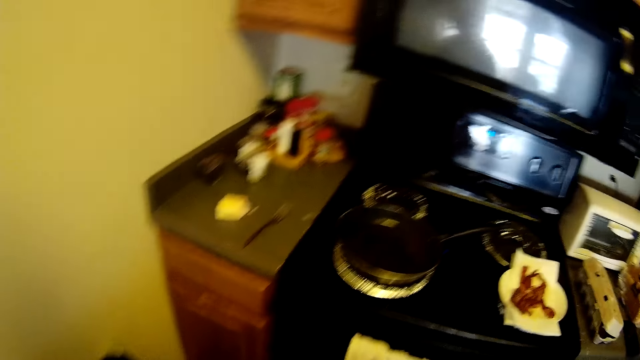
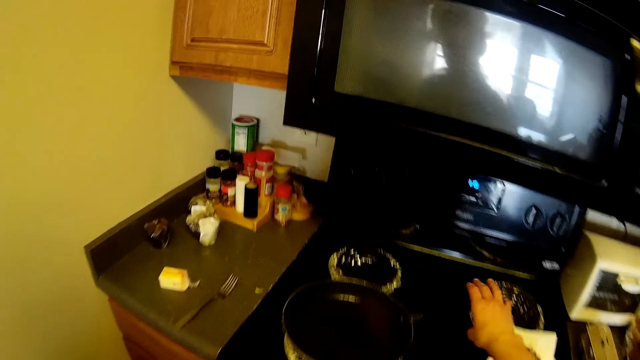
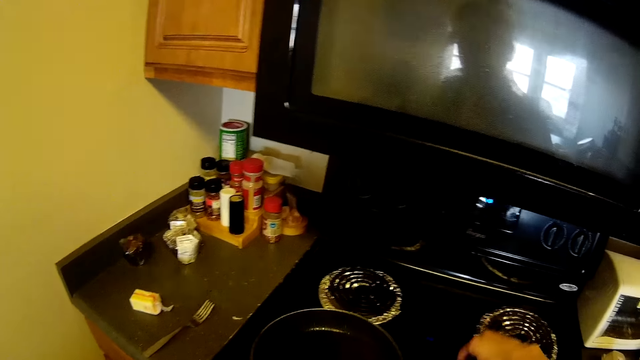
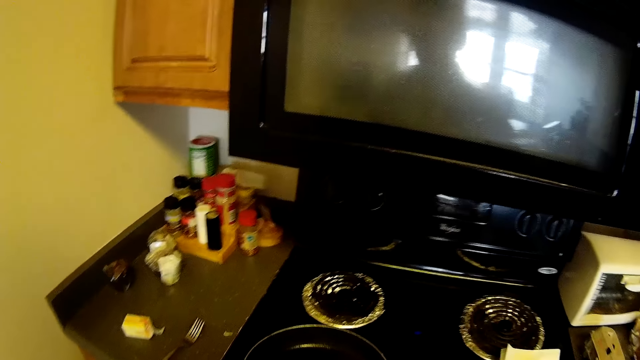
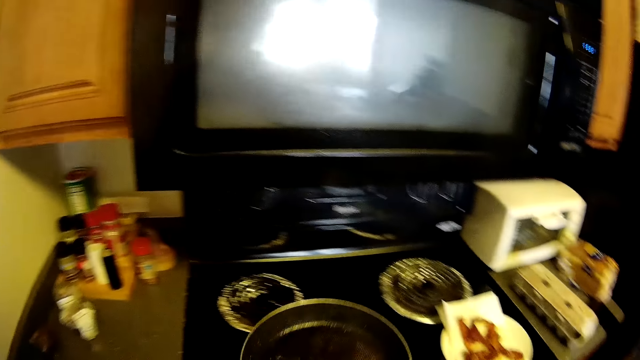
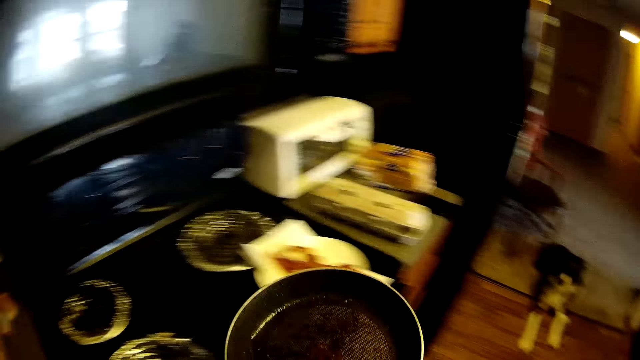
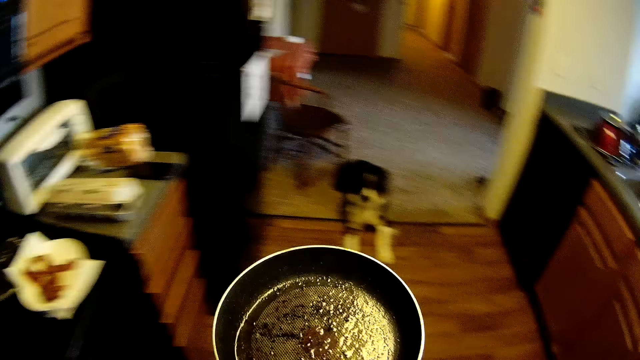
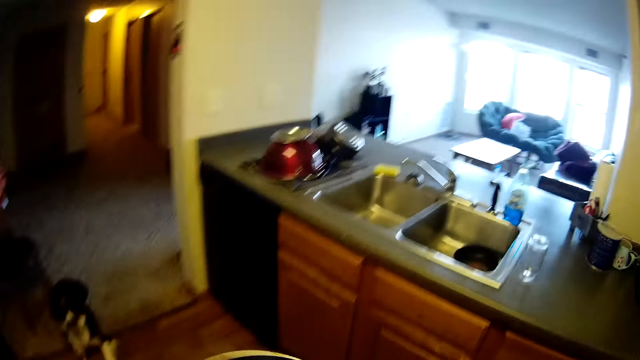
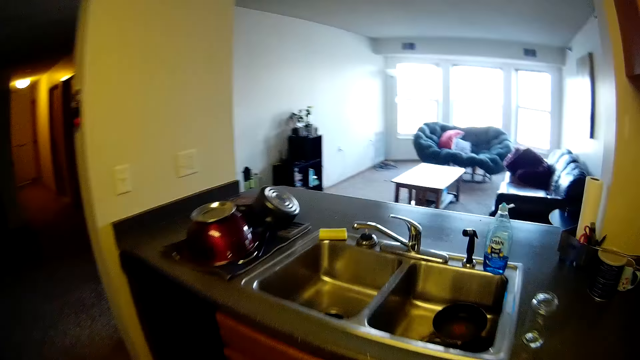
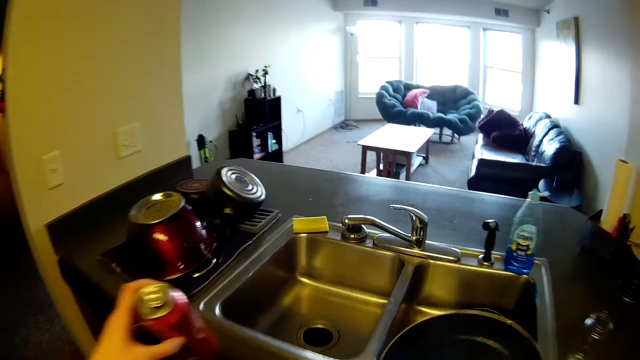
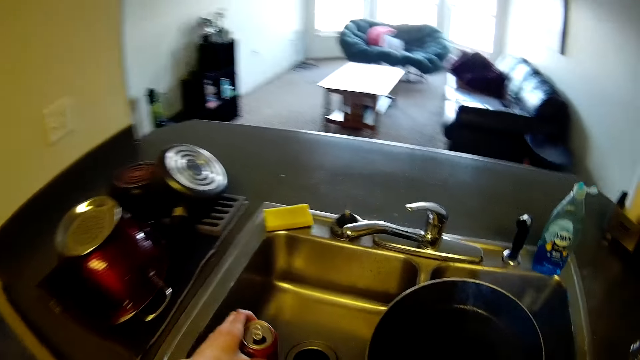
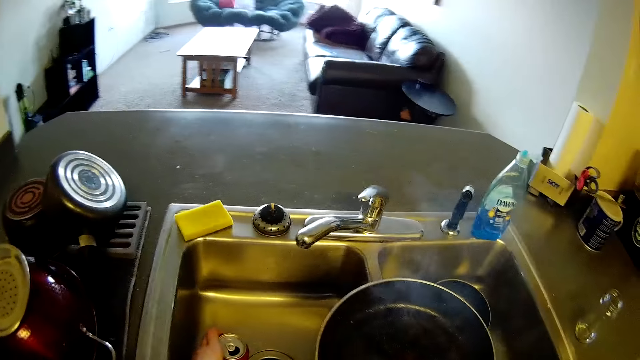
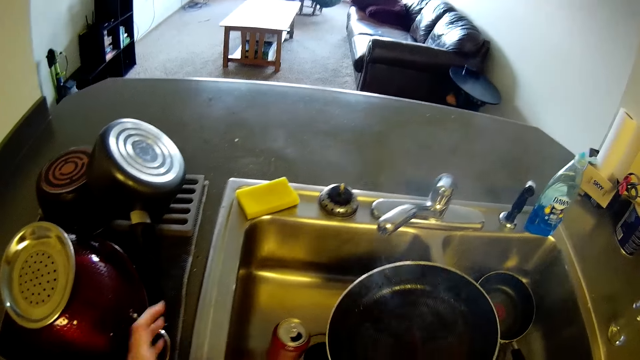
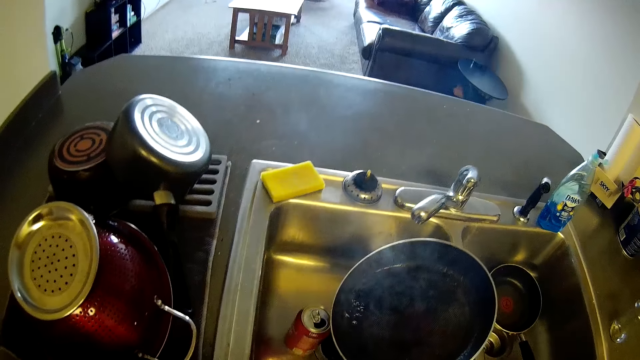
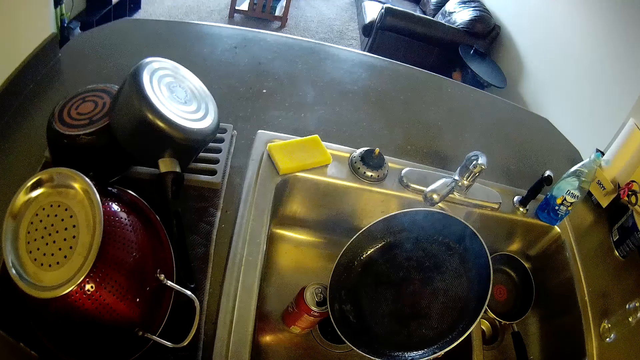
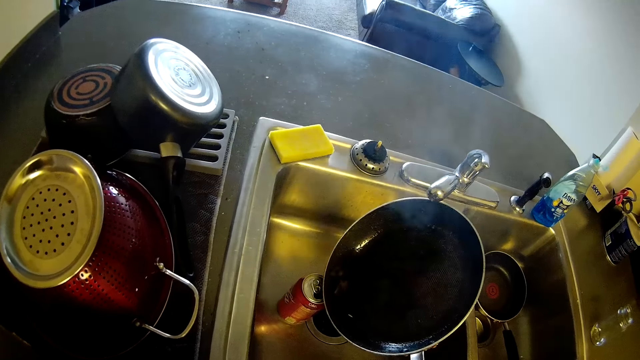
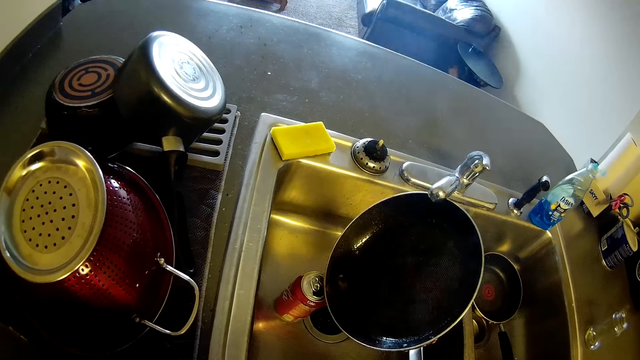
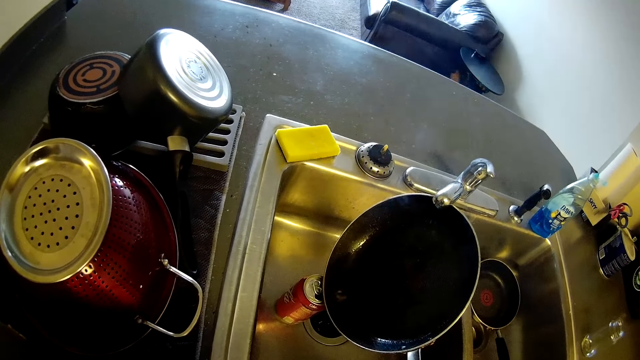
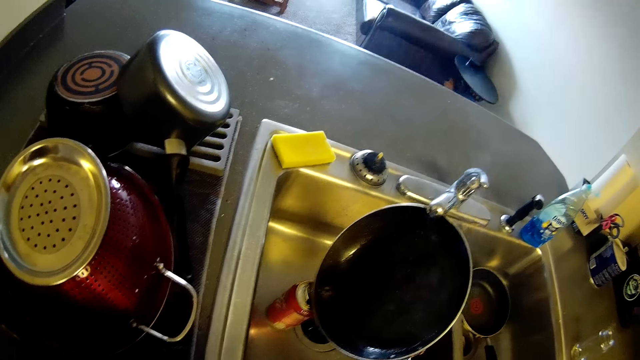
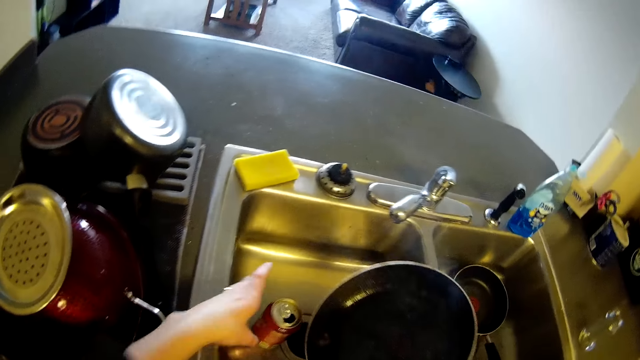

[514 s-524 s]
The camera wearer picks up the frying pan on the cooker with her right hand. She walks. She places the can in her left hand in the sink. She moves the pan towards the can. She transfers oil from the frying pan to the can with her right hand.

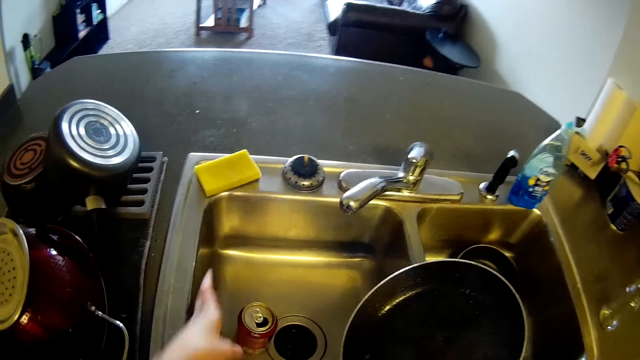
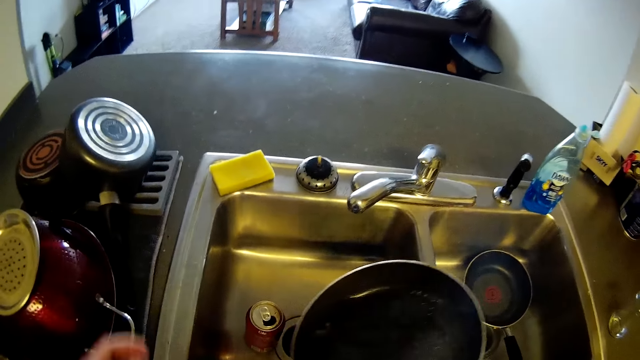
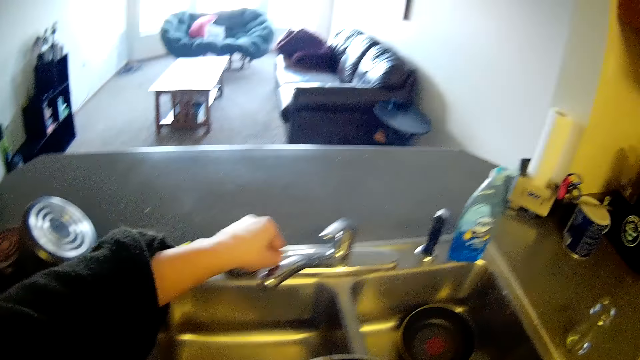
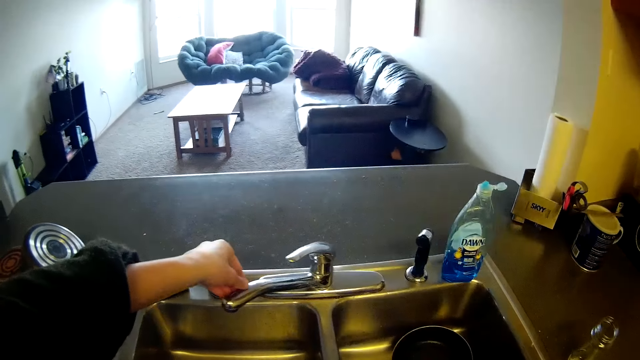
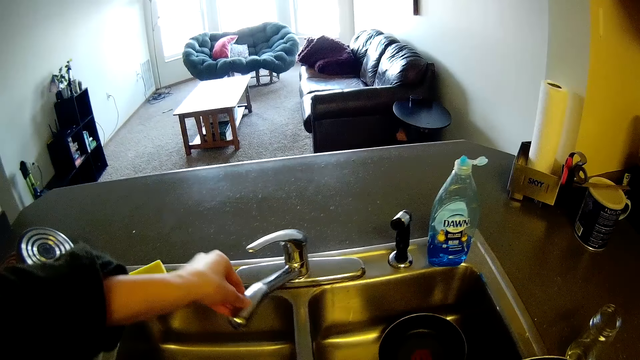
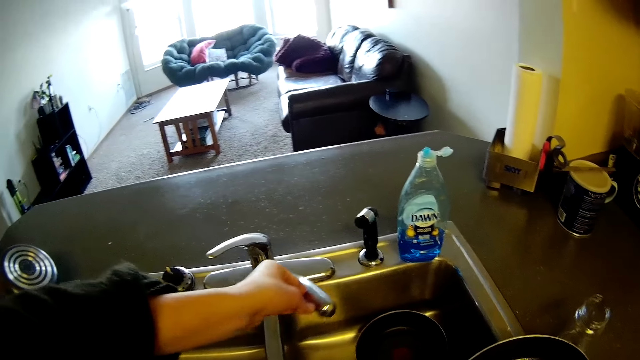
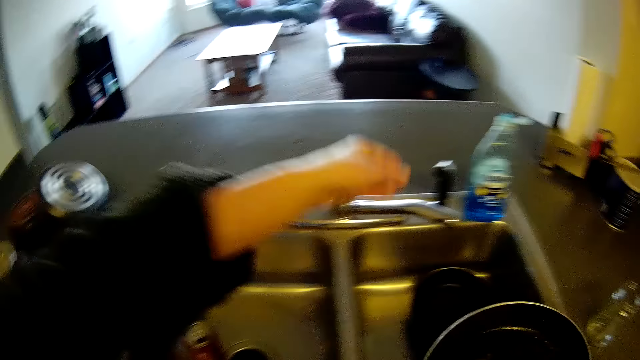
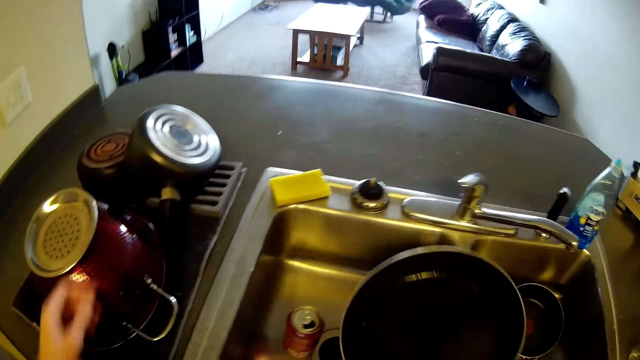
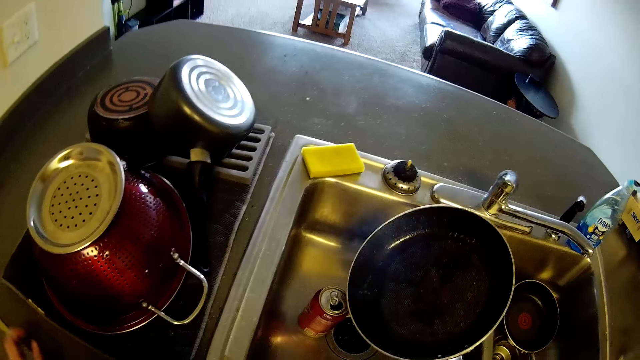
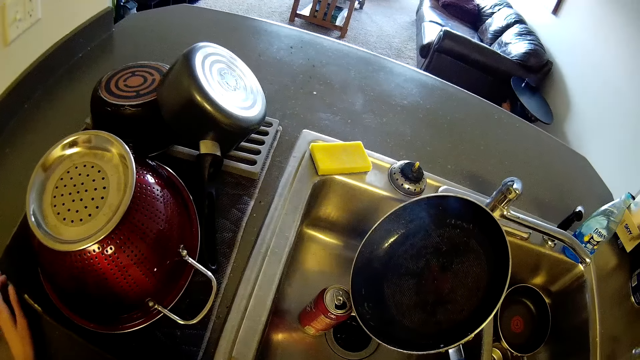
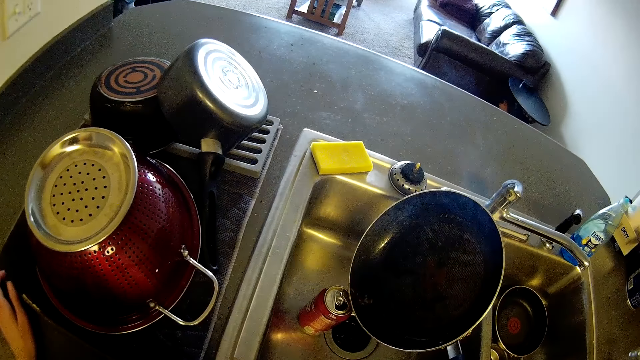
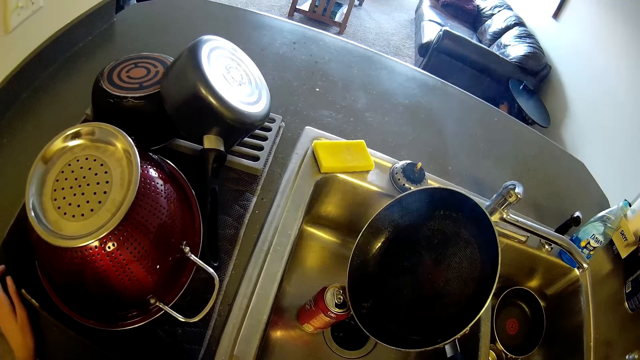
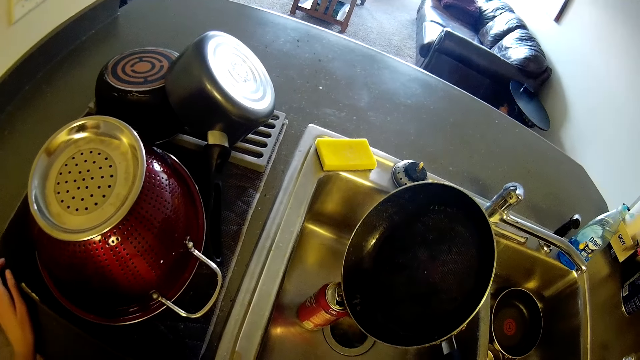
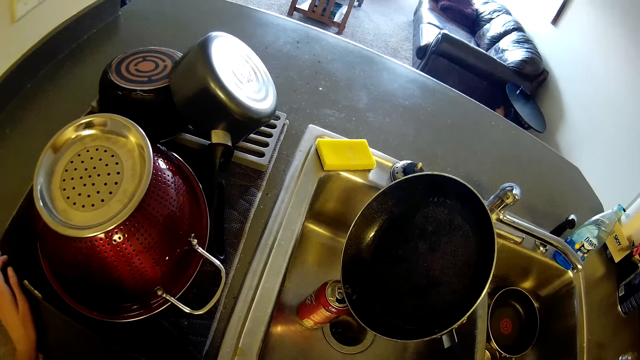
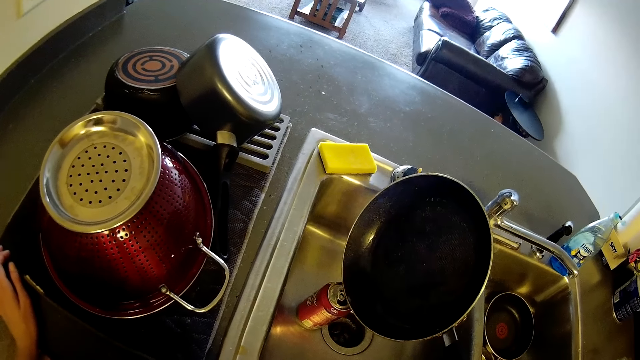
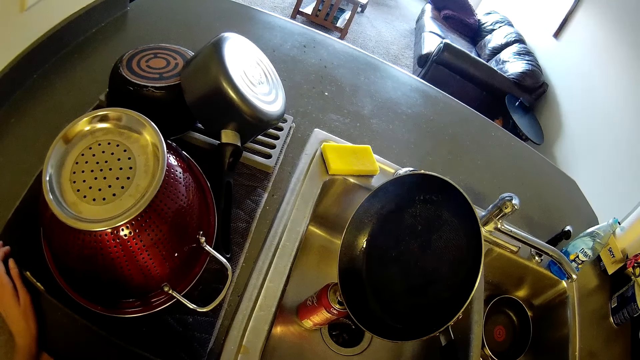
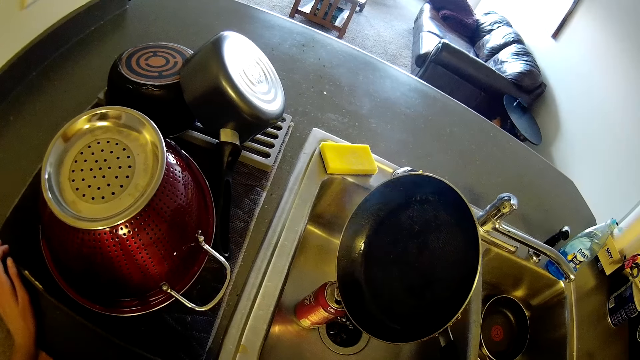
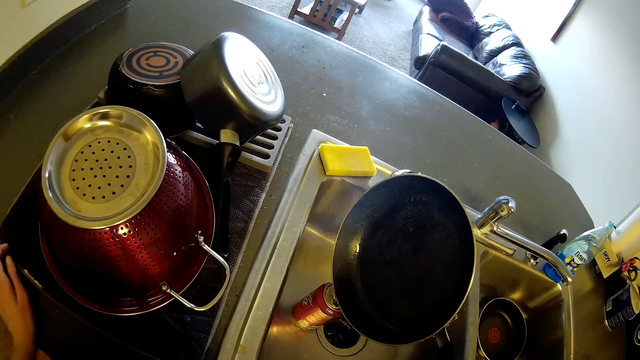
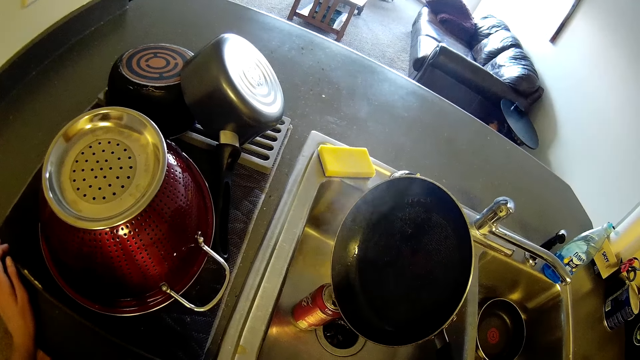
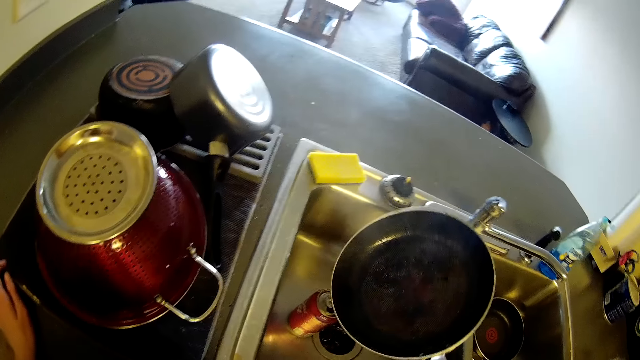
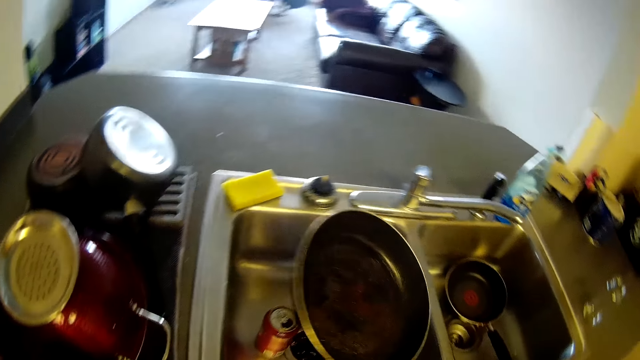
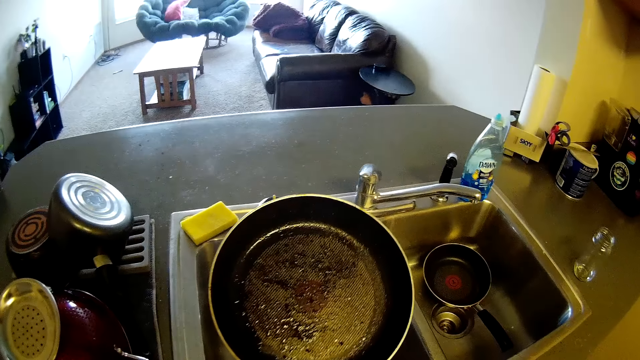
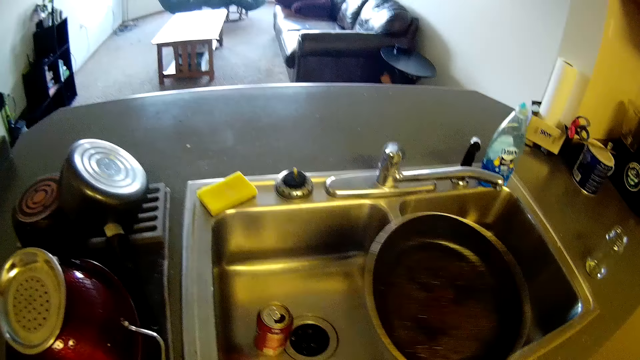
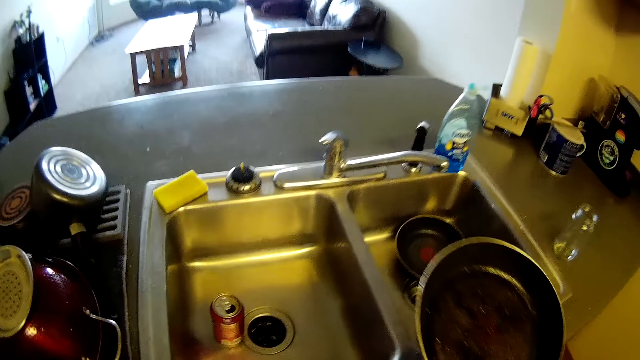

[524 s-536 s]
The camera wearer adjusts the tap with her left hand. She places her left hand on the slab. She transfers oil from the frying pan to the can with her right hand.
